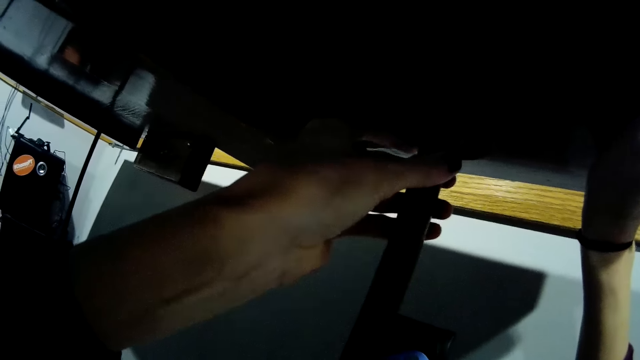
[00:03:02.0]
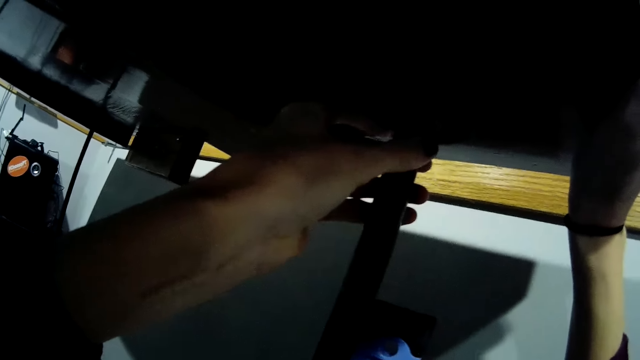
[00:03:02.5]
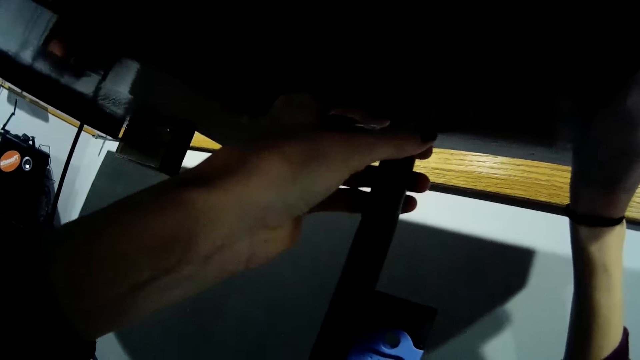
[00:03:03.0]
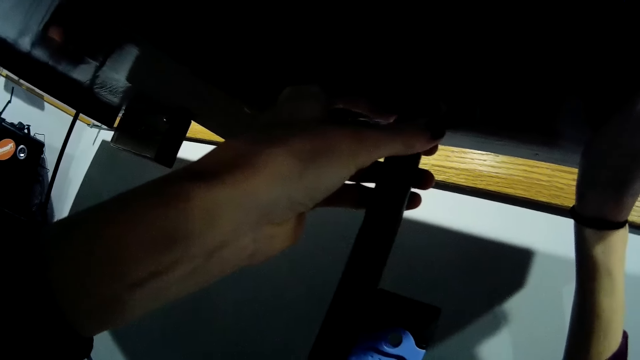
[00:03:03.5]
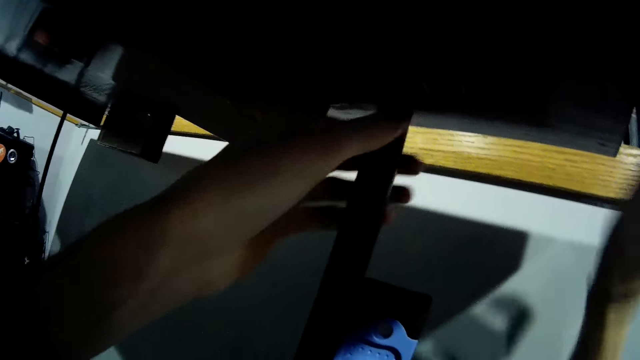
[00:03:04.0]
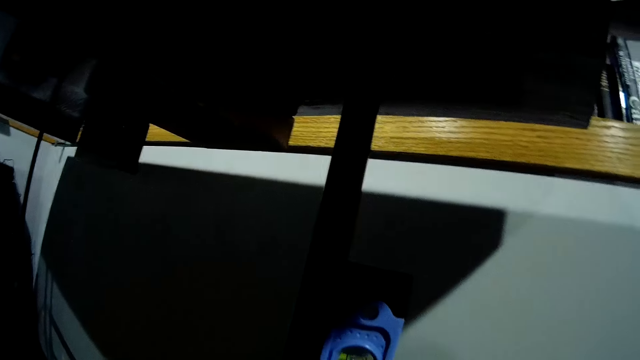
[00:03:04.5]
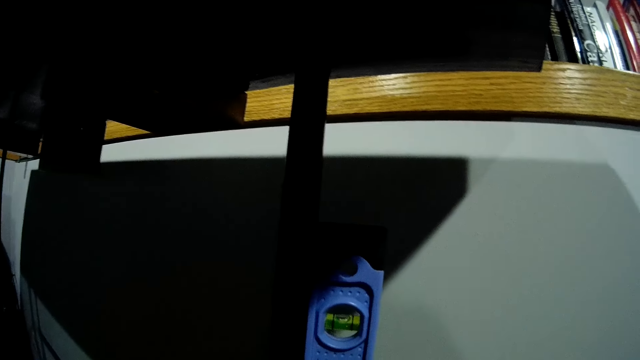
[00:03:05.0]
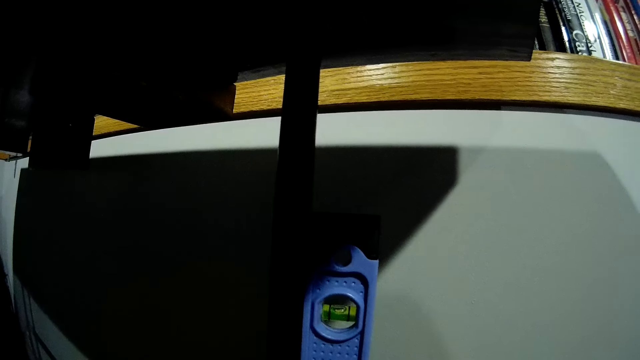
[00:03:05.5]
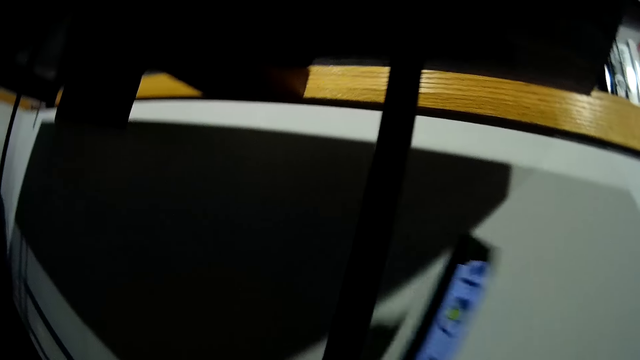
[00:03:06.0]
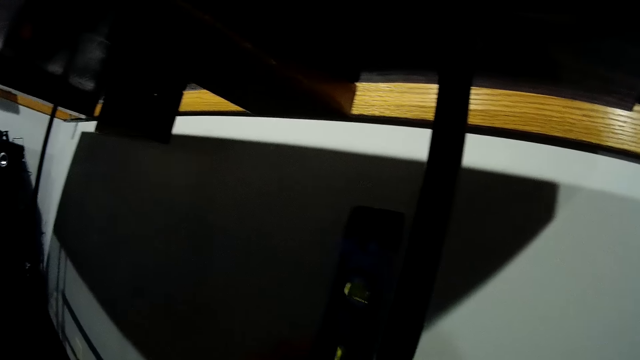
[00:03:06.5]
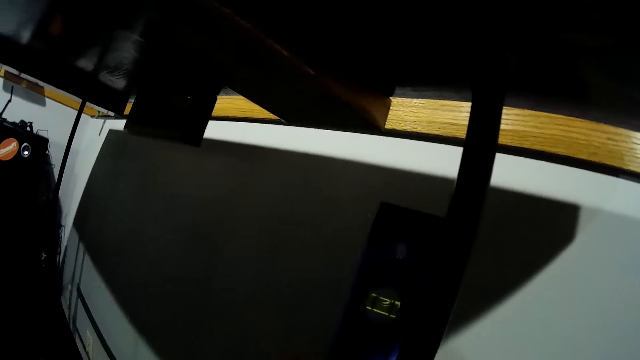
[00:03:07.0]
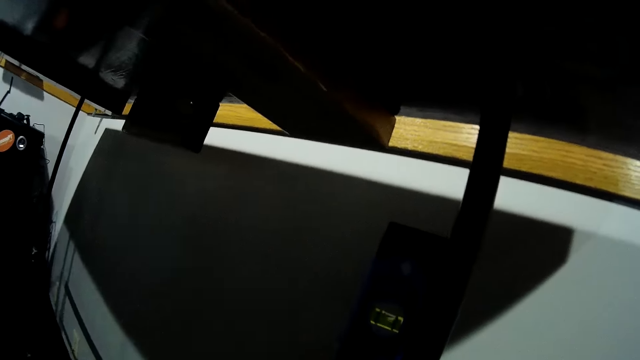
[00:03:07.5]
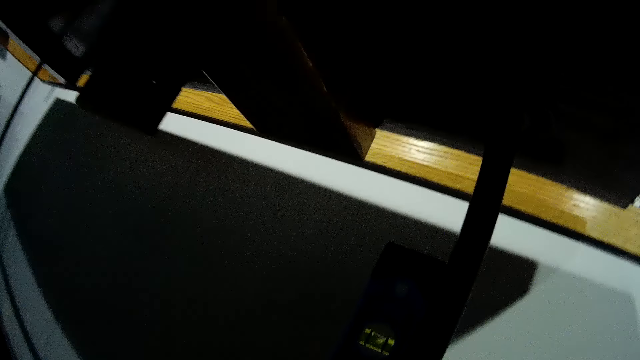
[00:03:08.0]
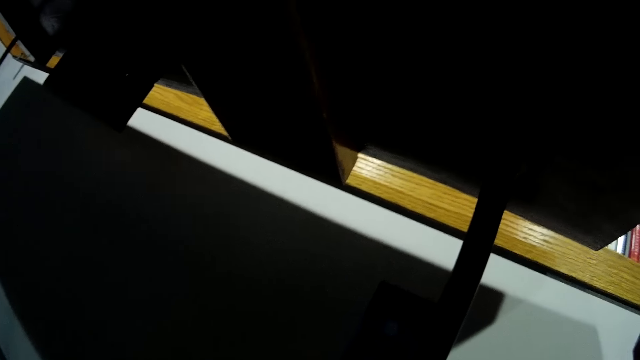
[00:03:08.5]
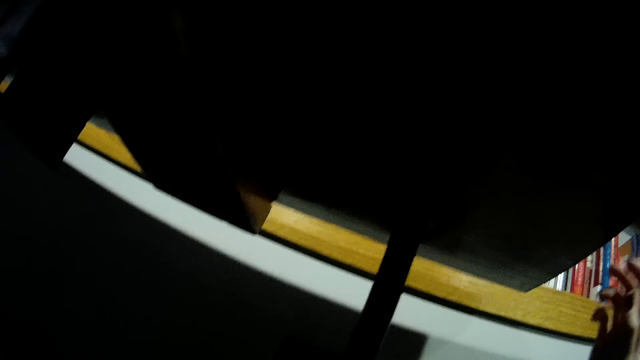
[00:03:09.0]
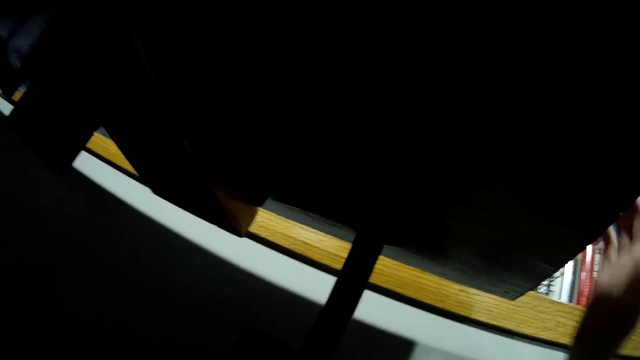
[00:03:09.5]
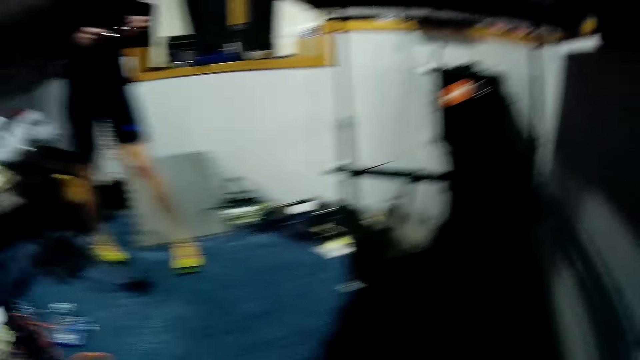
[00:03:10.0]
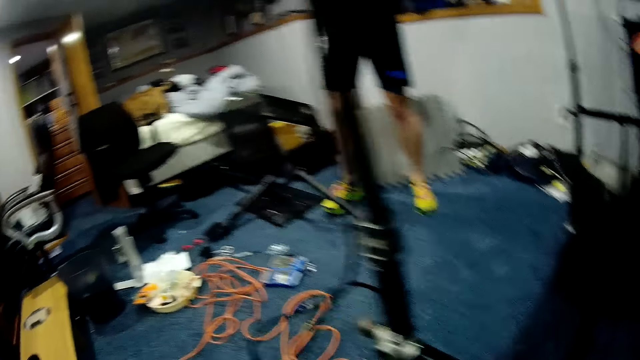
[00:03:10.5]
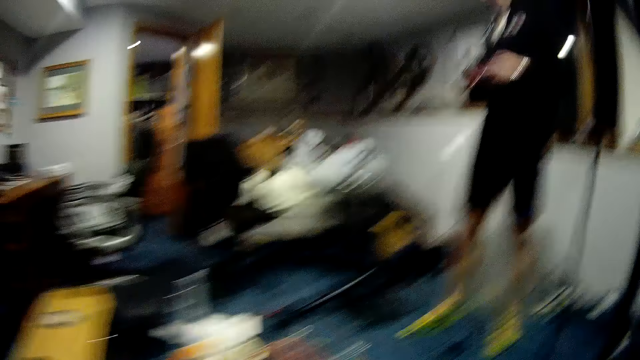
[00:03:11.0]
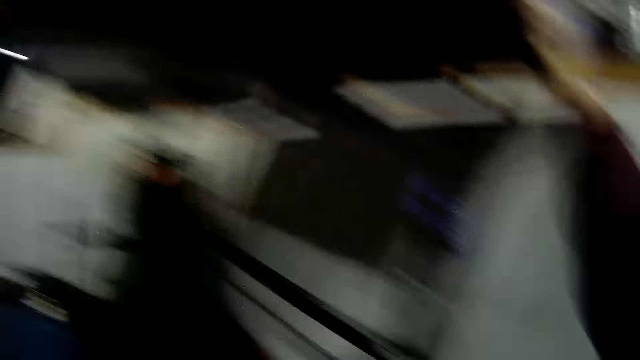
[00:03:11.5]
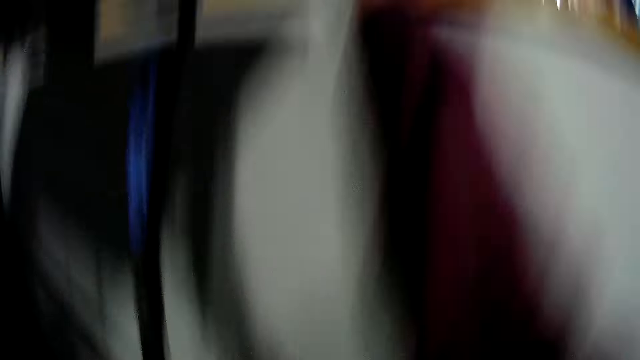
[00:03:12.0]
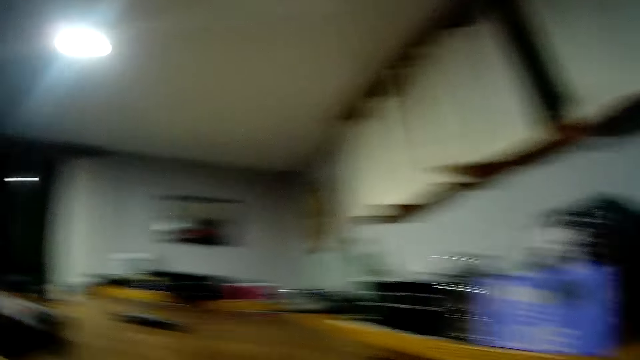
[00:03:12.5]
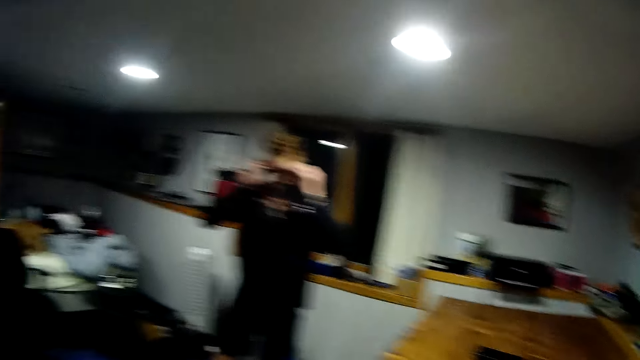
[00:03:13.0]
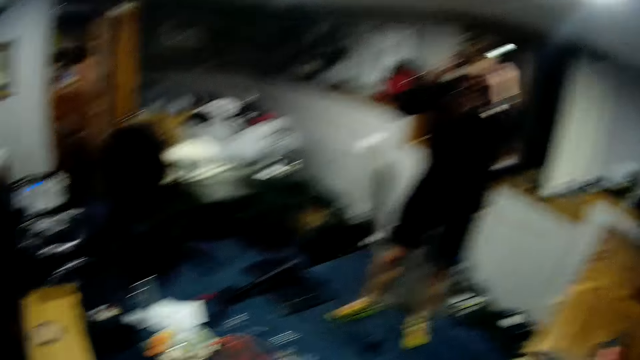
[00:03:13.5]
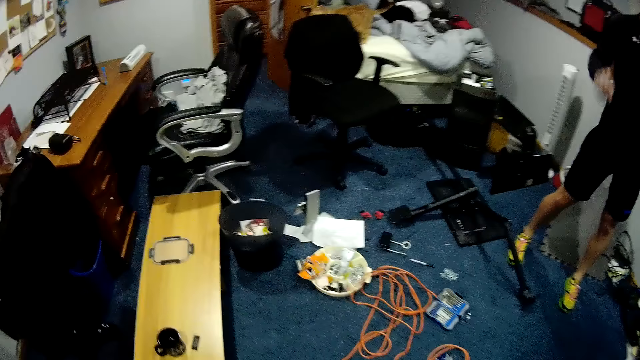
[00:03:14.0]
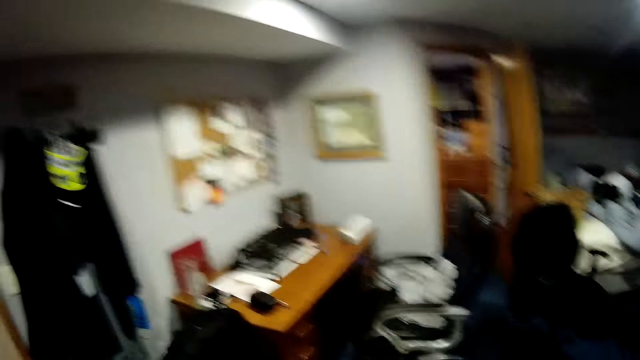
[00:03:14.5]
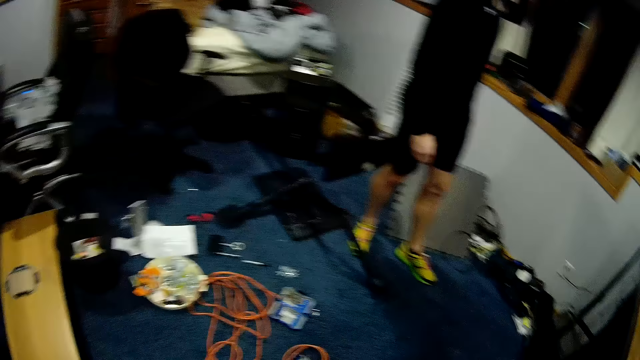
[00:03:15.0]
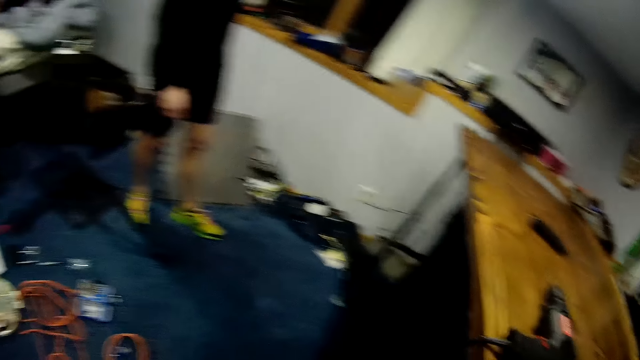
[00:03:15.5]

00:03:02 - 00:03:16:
The camera wearer removes her hands from the table. She removes the spirit level from the table stand. She places the spirit level on the table stand. She places her right hand on the table. A man stands on the floor. The man touches his face. The camera wearer walks on the floor.

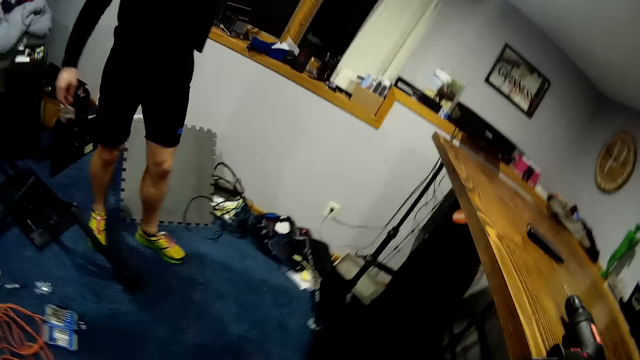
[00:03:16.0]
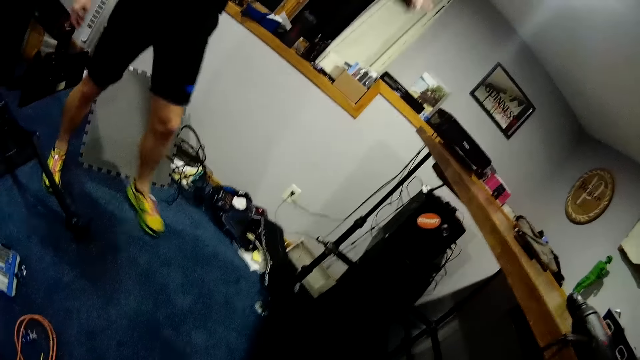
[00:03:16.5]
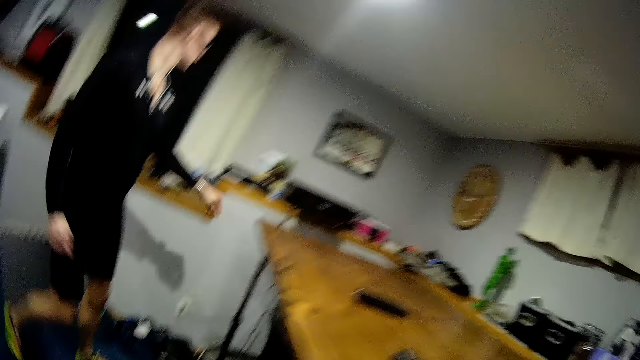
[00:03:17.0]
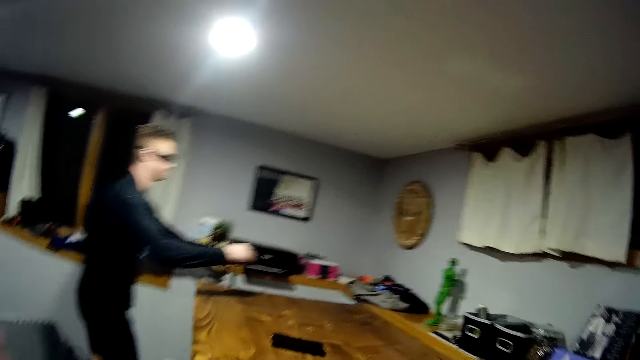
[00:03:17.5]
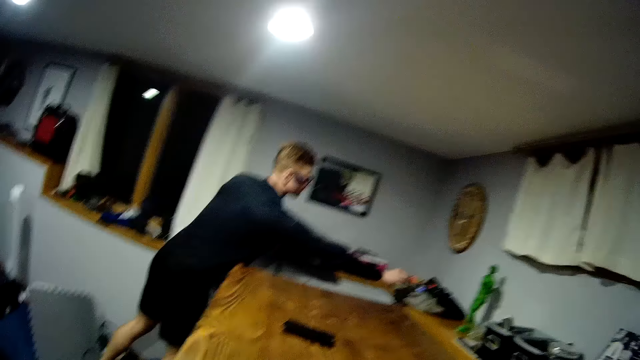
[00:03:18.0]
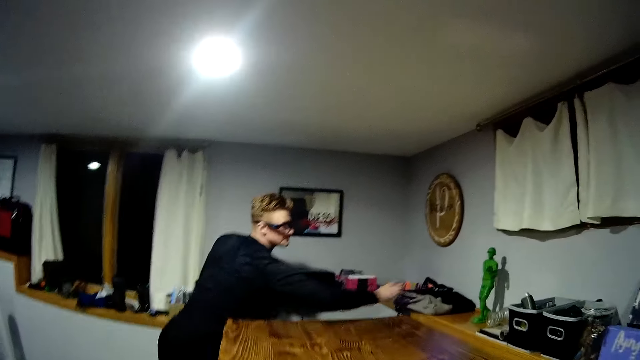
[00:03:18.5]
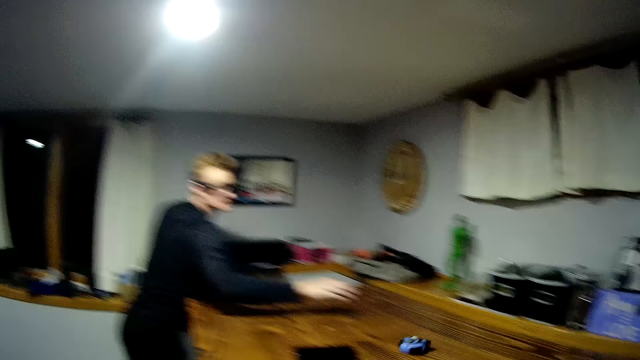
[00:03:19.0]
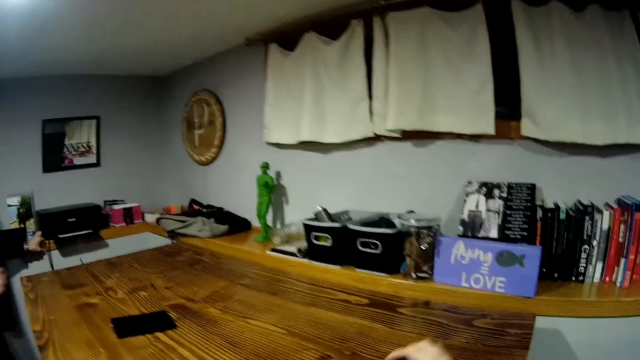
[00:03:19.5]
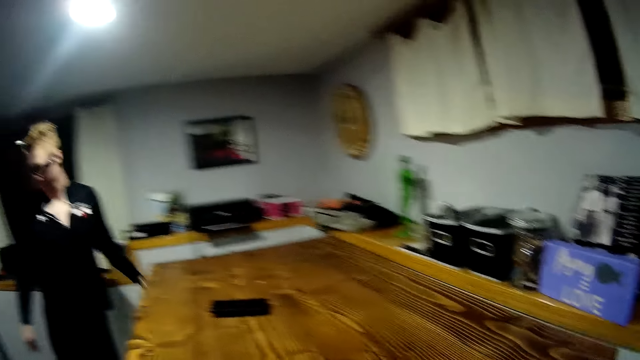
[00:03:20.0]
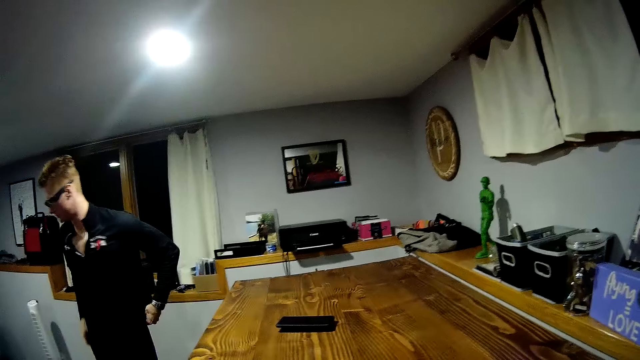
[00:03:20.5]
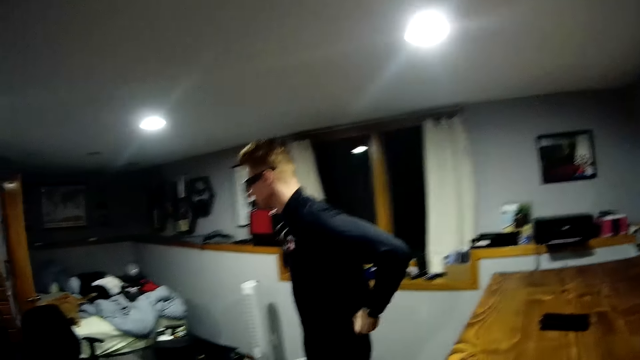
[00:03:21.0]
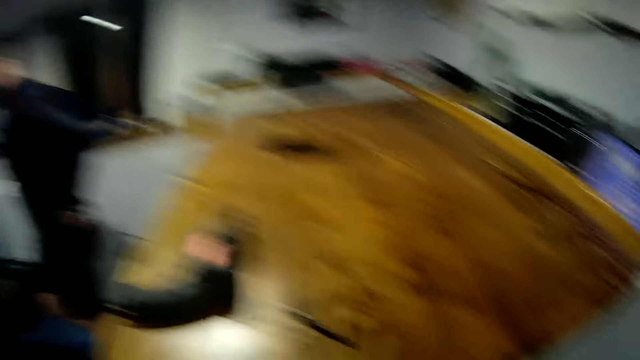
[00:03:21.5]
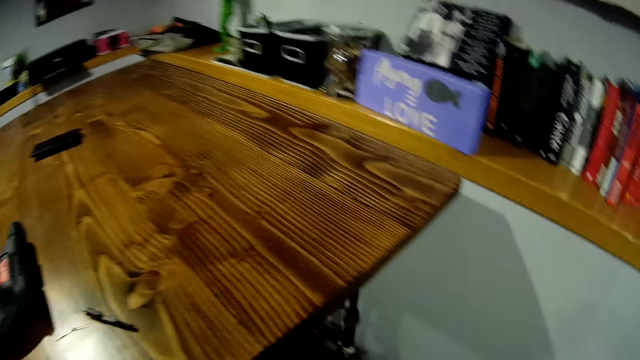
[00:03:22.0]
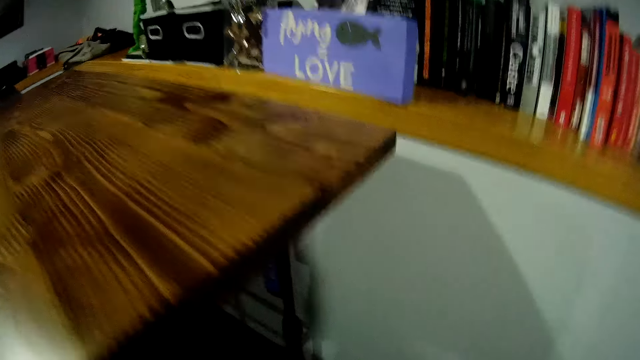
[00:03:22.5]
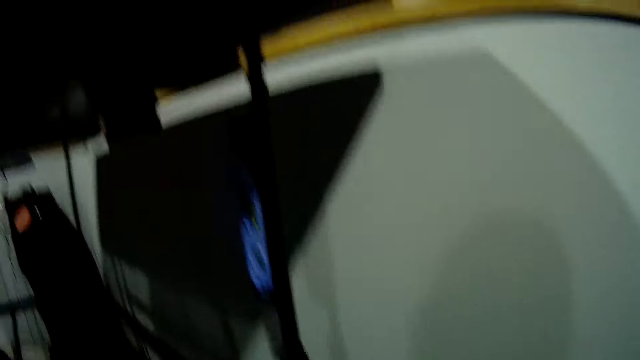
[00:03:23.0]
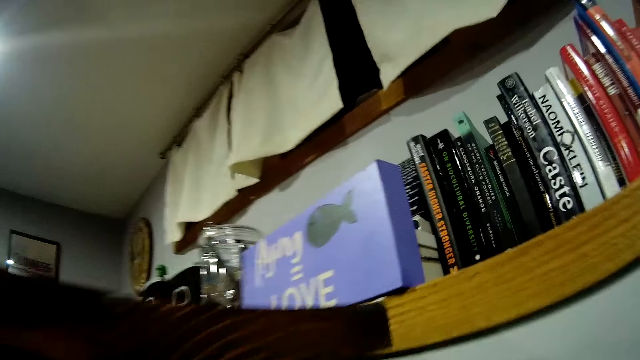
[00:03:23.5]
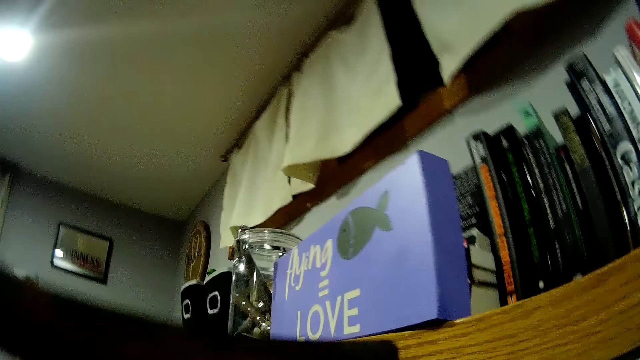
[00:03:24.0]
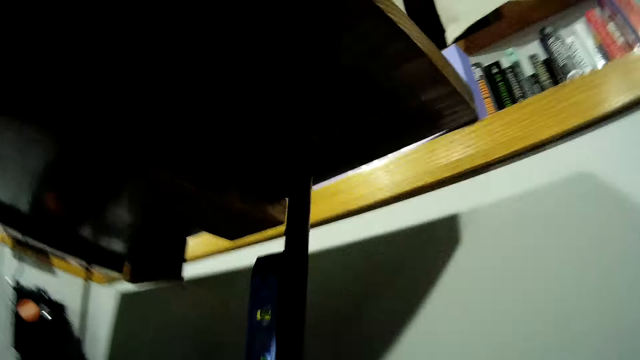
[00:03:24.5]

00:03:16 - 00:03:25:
A man walks on the floor. The man picks up the tape measure on the table. The man throws the tape measure on the table. The camera wearer picks up the tape measure on the table. The man walks on the floor.
